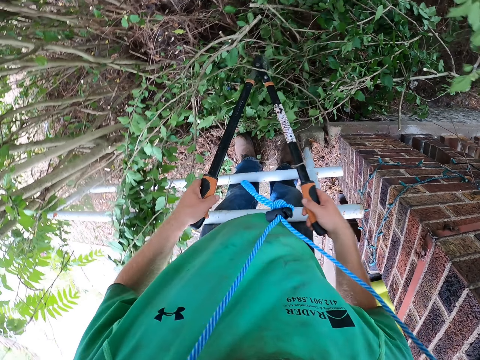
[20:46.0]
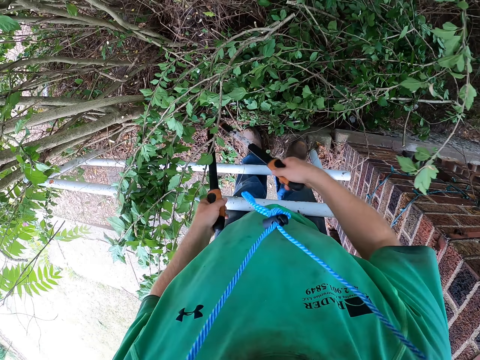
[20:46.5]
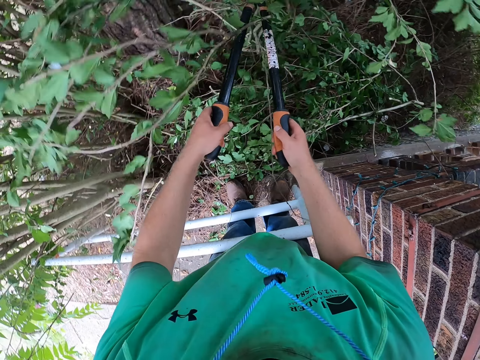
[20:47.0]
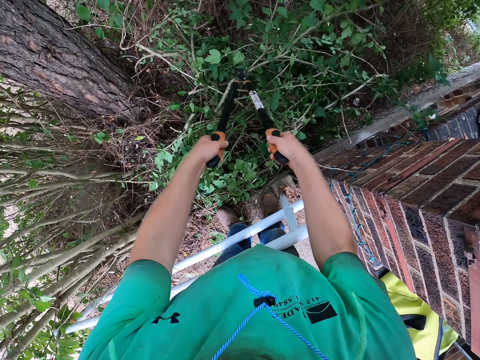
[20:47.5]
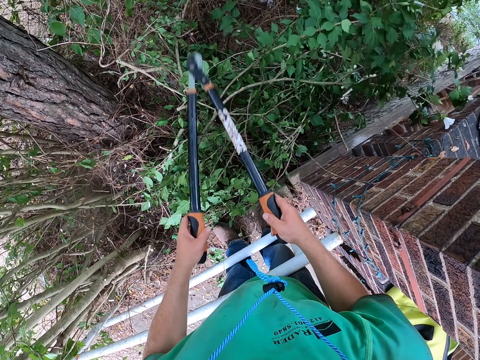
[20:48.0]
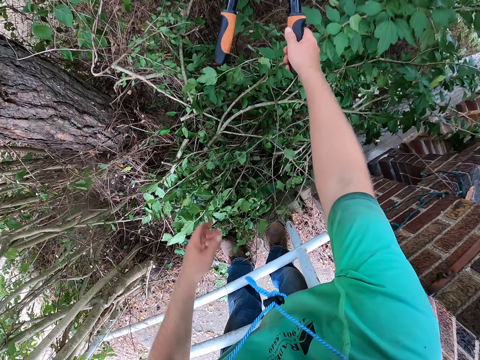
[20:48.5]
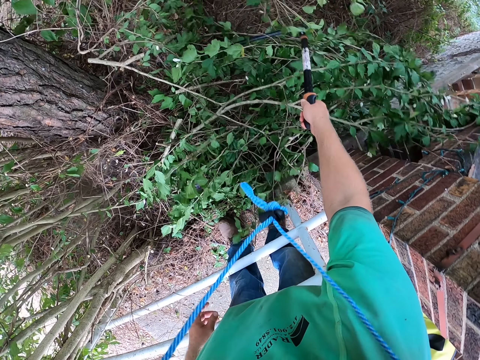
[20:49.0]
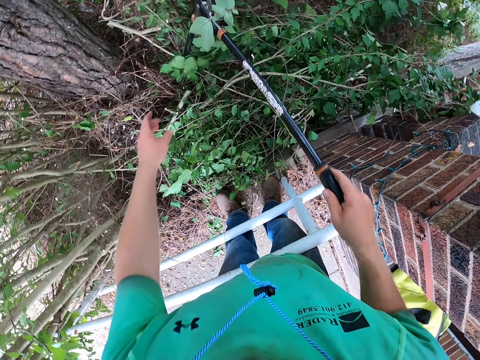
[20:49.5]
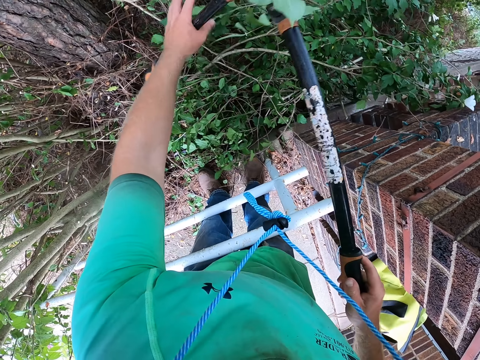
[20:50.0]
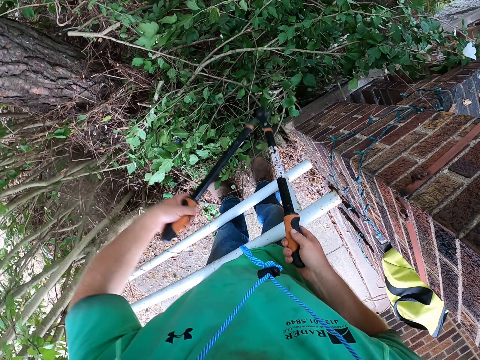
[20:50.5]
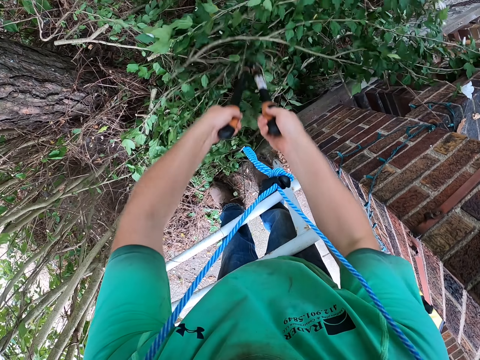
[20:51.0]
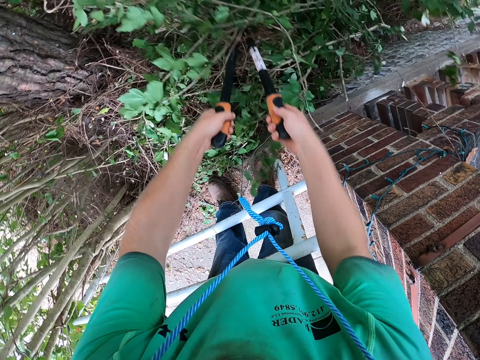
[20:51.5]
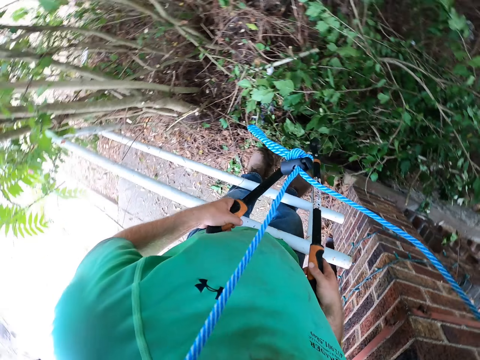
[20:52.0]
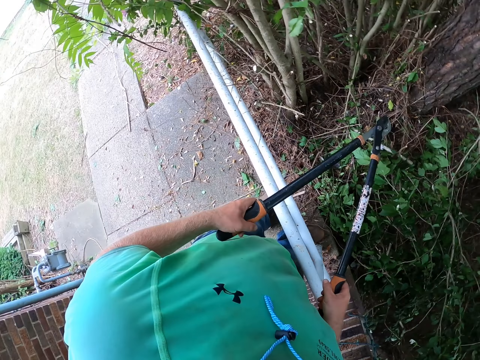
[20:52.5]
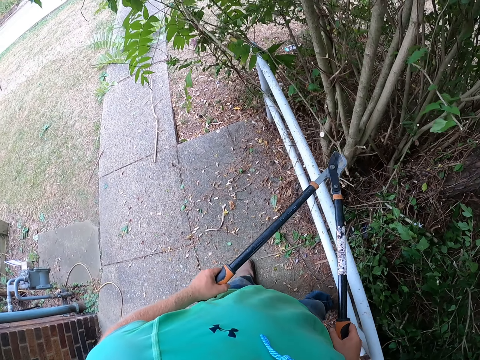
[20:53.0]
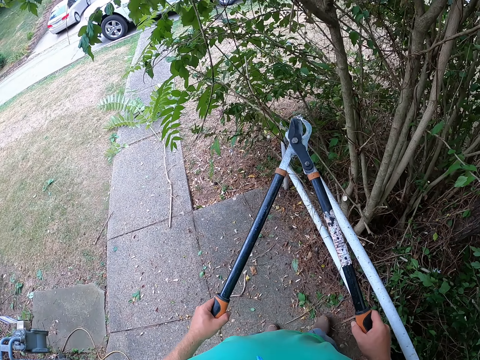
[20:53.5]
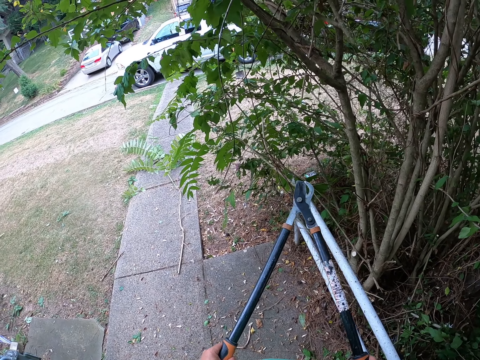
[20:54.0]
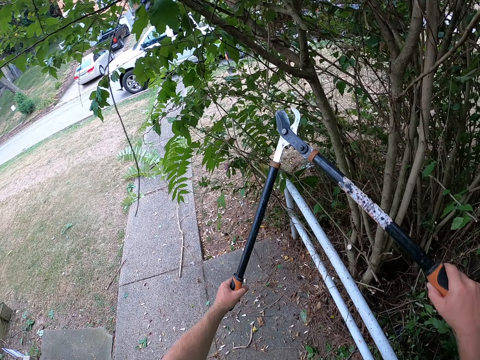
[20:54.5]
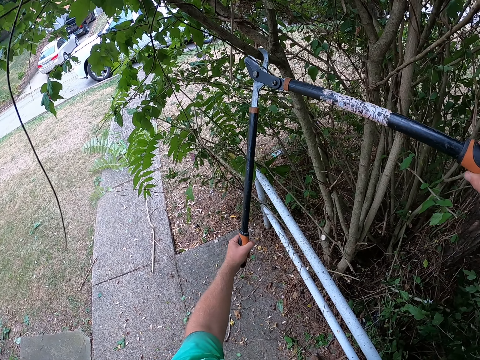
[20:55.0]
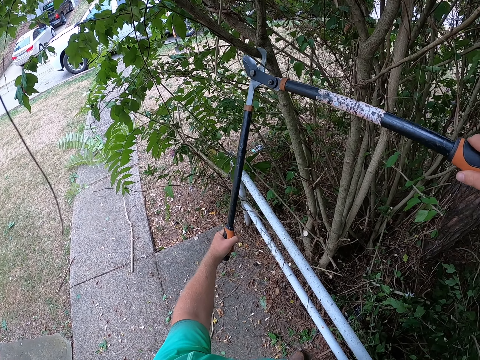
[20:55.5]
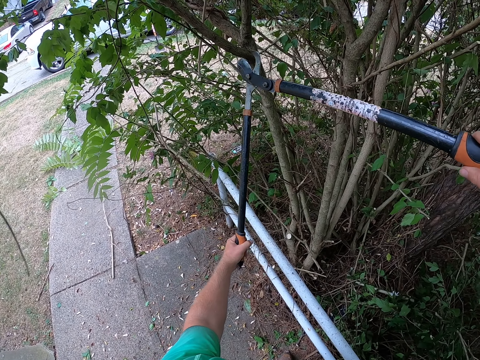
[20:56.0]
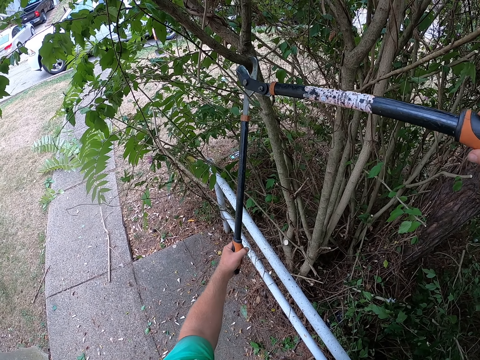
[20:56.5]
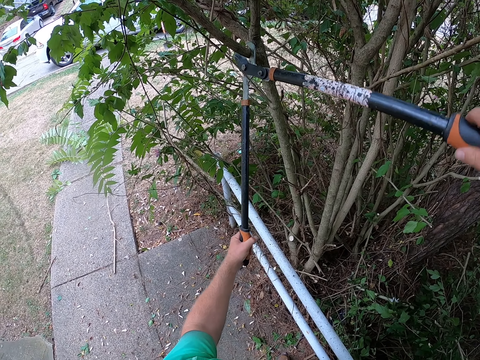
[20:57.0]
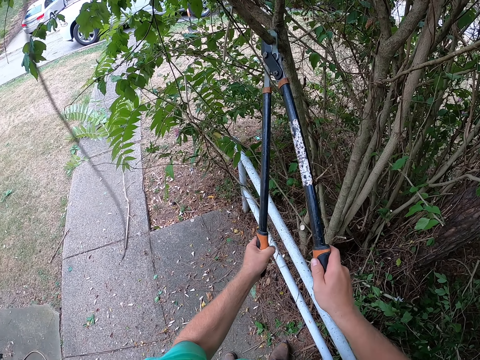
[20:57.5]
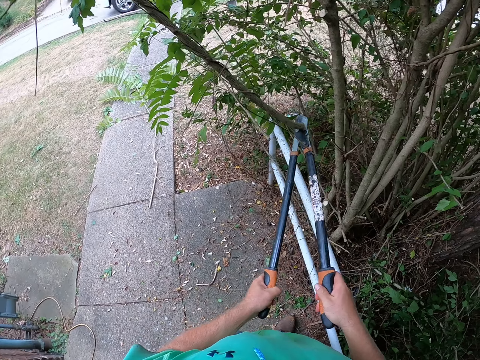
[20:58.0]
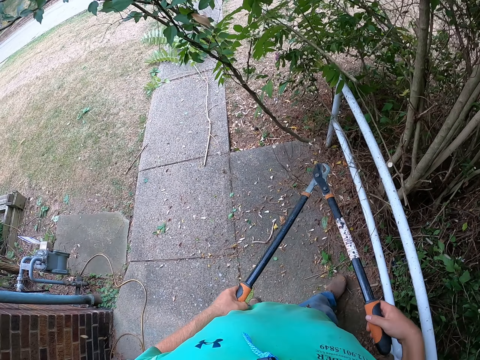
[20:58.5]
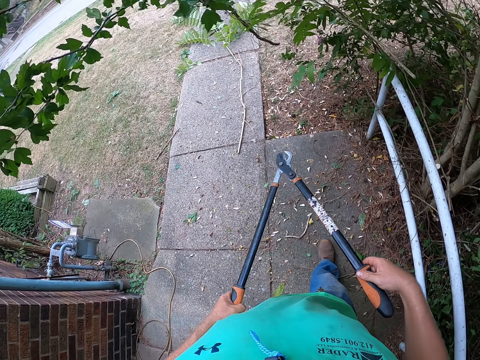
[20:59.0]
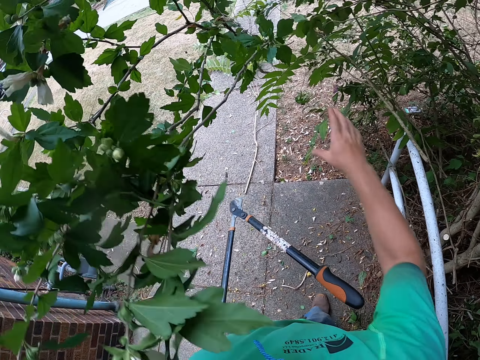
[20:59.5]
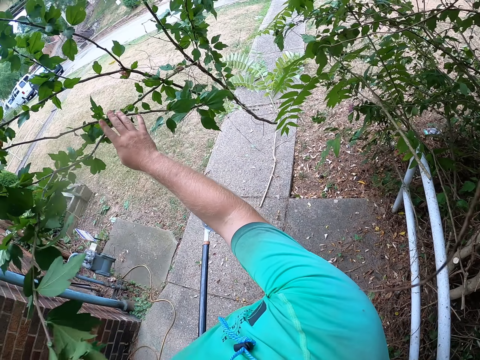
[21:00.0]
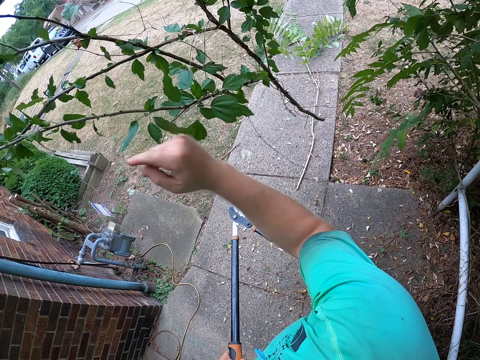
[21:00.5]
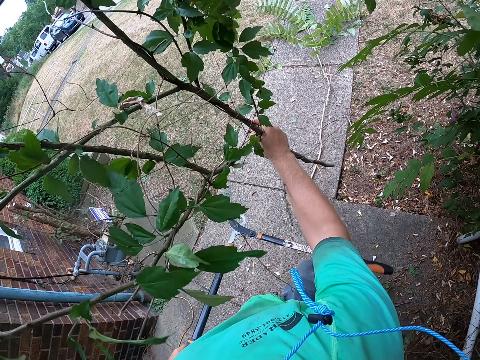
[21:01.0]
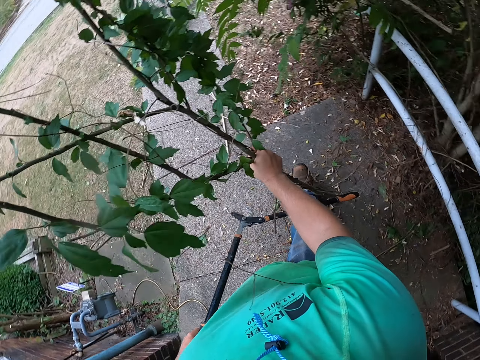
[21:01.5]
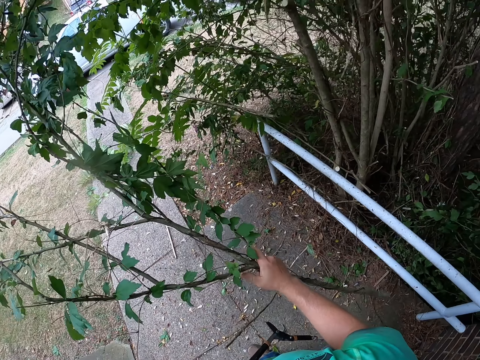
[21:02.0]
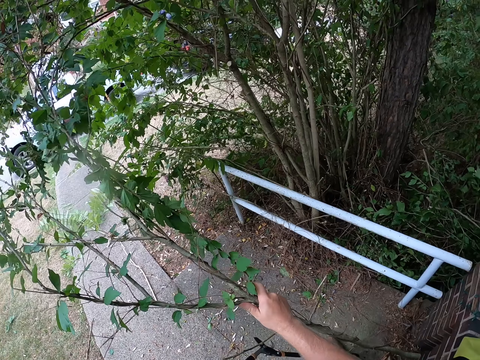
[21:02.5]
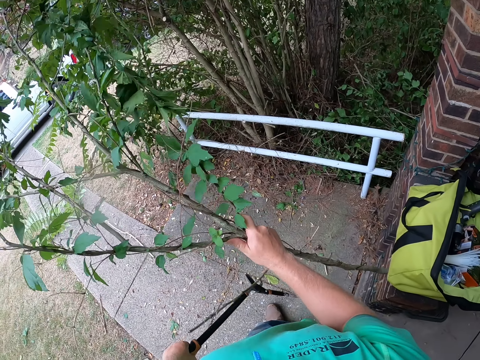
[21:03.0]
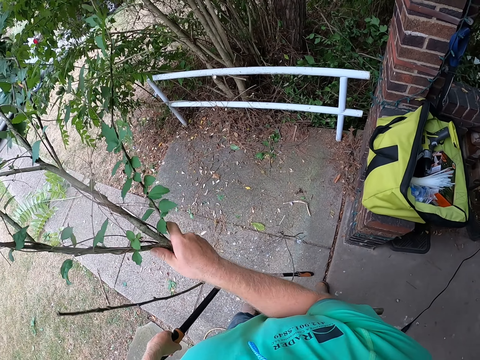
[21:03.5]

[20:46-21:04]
The camera wearer moves the branches on the floor with the pruning shears in both hands. He hits the branches with the pruning shears in his right hand. He prunes a branch on the tree with the pruning shears in both hands. He pulls the branch from the tree with his right hand.

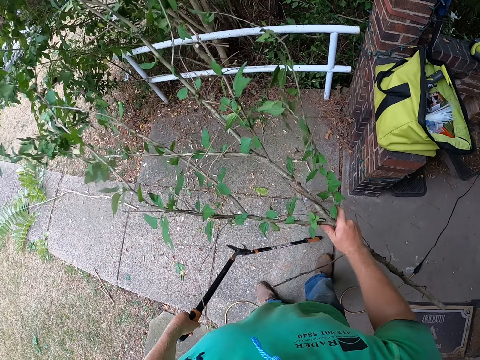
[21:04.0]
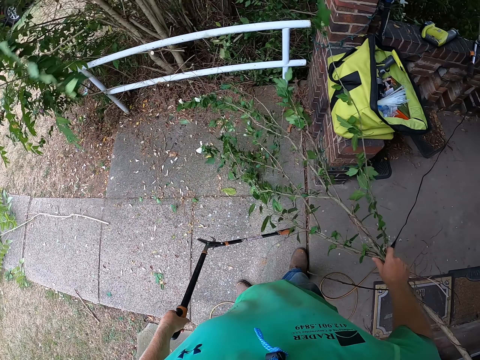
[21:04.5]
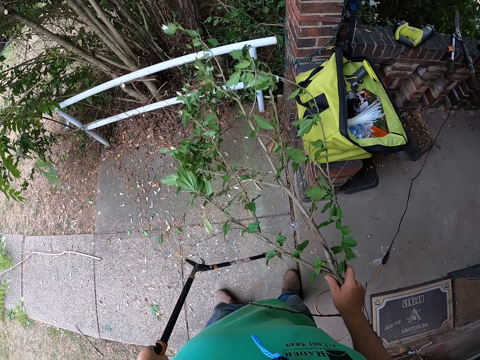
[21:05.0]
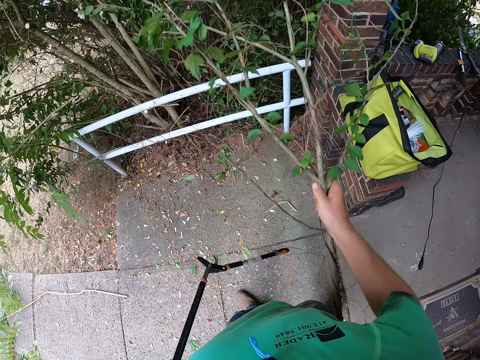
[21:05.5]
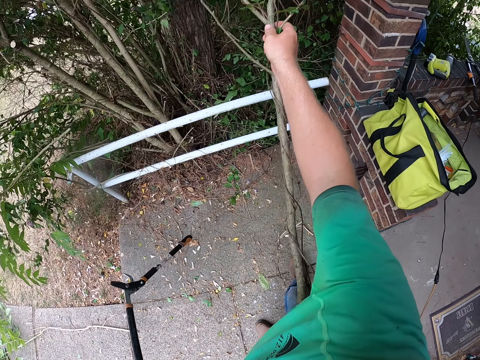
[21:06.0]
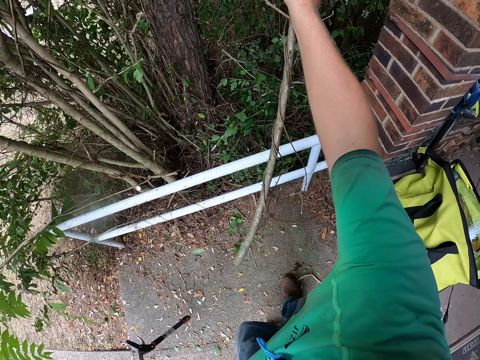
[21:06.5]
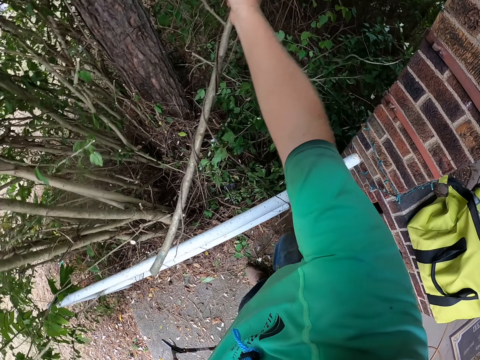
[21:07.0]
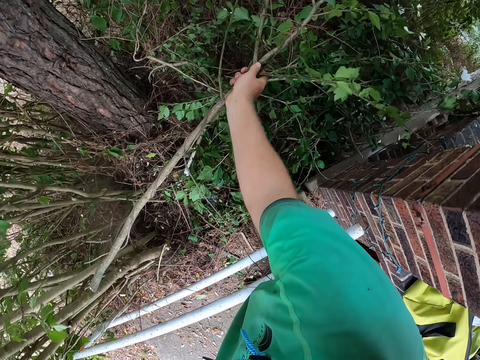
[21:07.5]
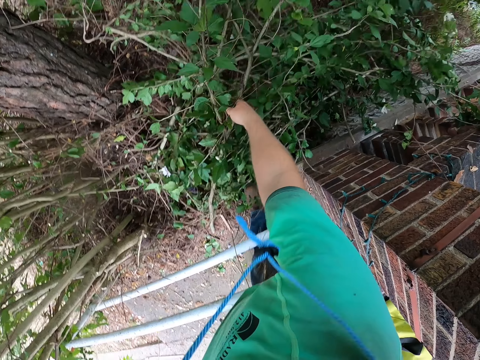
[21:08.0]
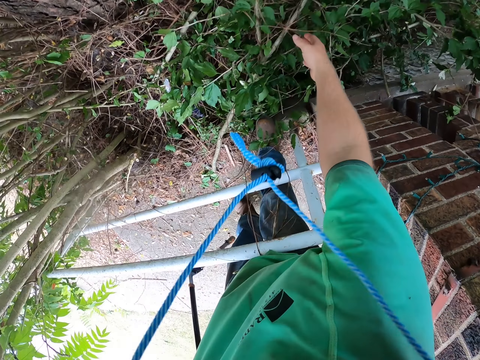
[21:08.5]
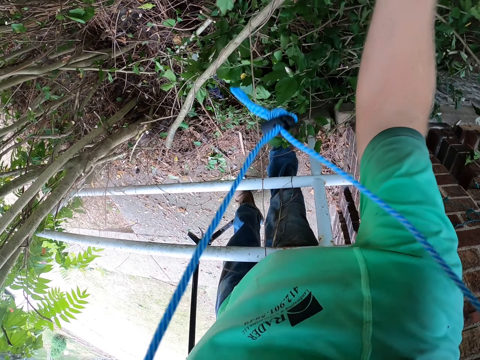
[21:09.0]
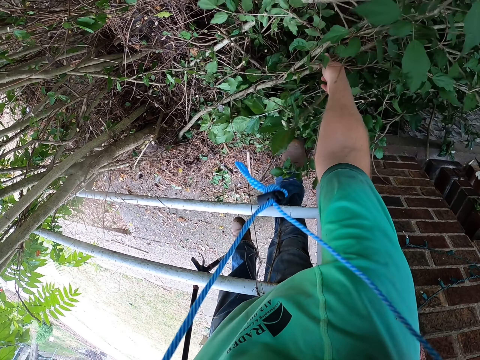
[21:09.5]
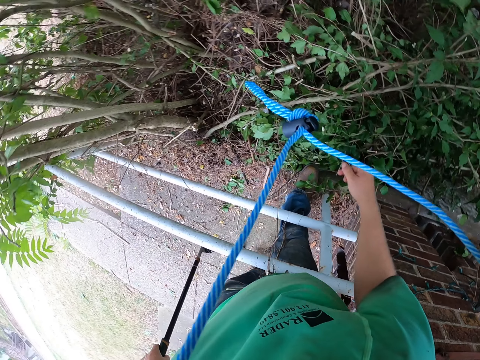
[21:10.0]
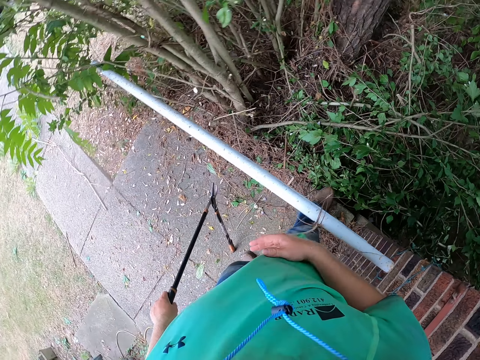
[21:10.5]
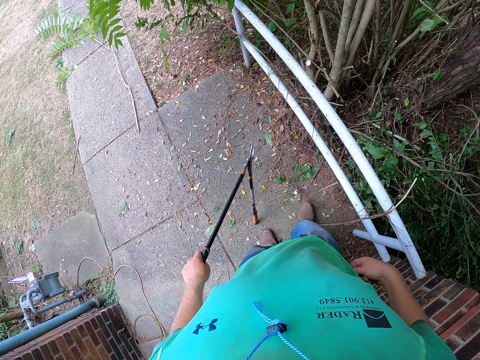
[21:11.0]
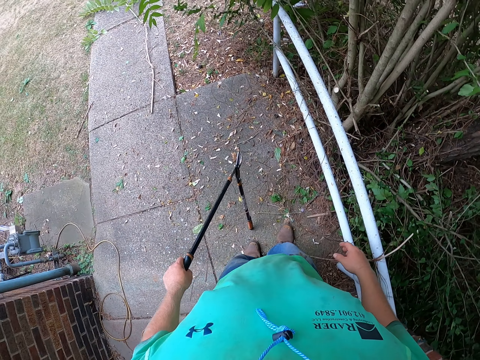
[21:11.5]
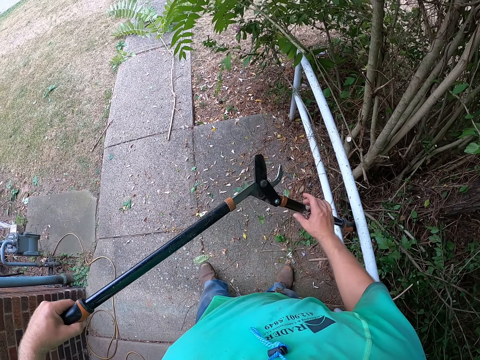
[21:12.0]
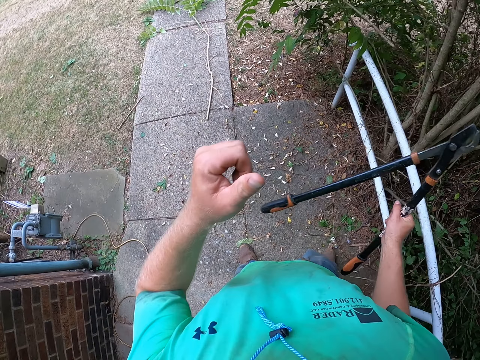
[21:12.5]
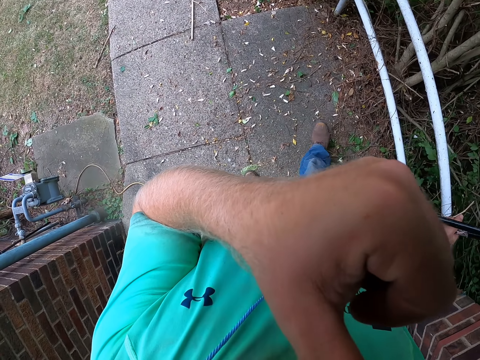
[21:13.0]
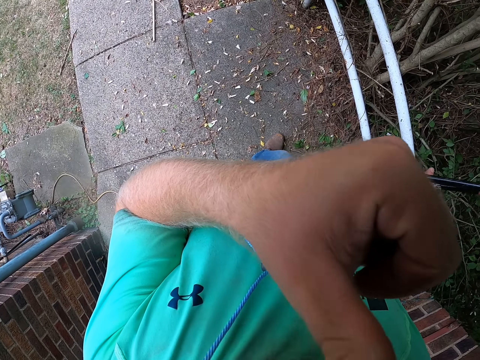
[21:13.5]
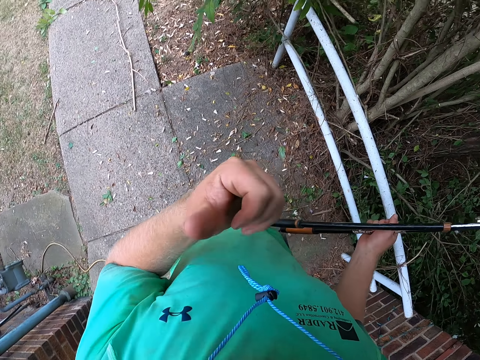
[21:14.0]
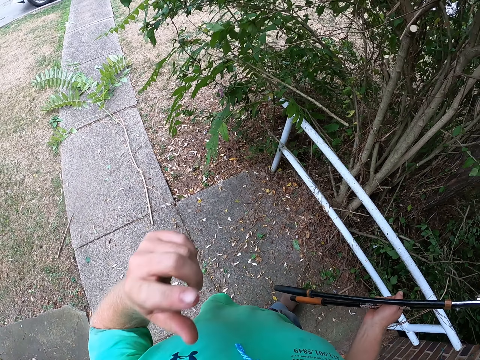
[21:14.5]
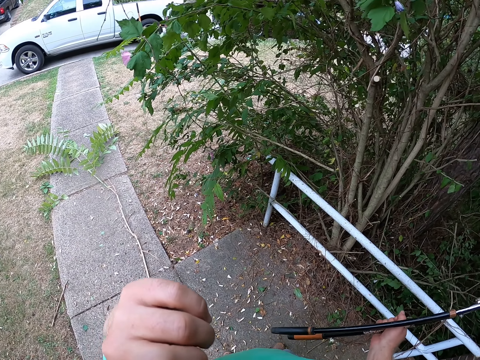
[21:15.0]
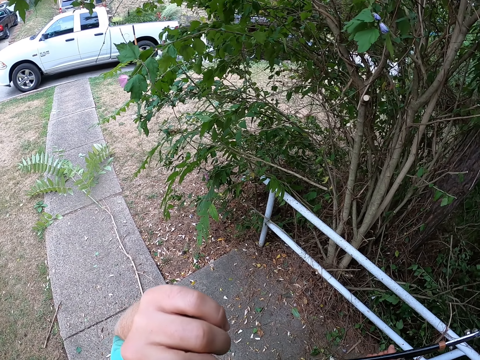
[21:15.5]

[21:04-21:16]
The camera wearer drops the branch on the floor with his right hand. He holds the pruning shears with both hands. He fixes the trimmer. He holds the pruning shears with his right hand. He touches his face with his left hand. He lifts the hand.
